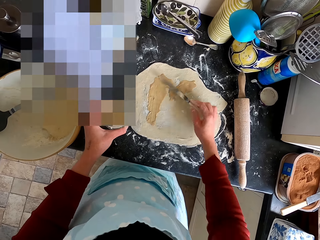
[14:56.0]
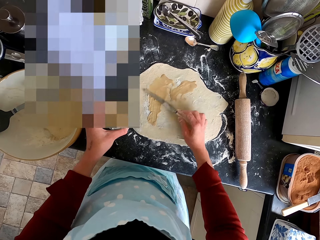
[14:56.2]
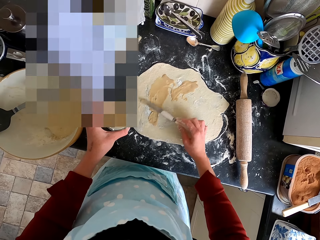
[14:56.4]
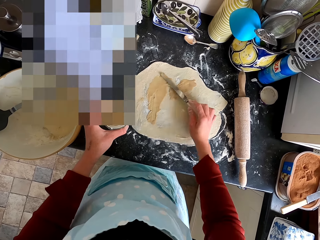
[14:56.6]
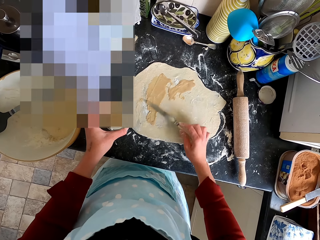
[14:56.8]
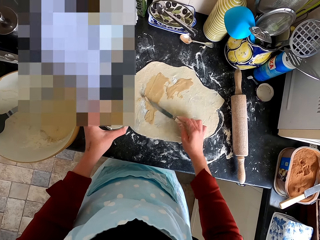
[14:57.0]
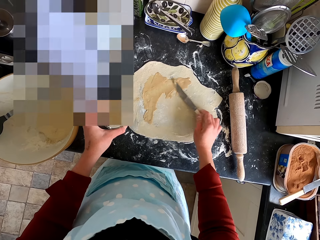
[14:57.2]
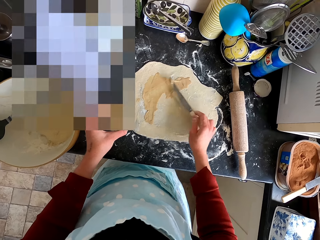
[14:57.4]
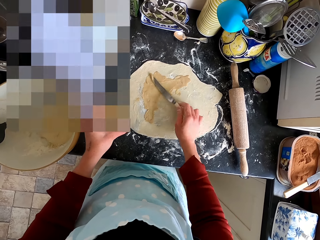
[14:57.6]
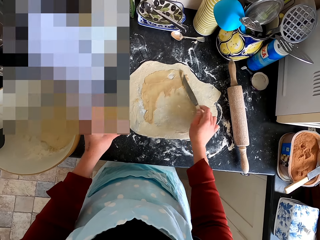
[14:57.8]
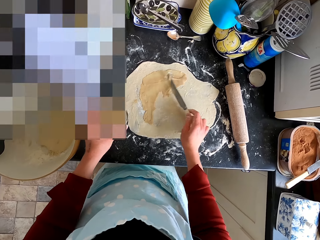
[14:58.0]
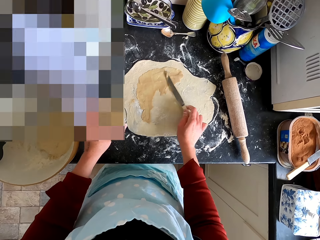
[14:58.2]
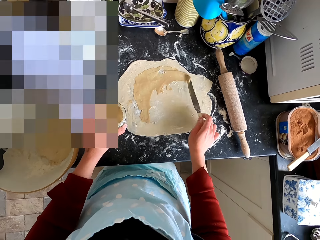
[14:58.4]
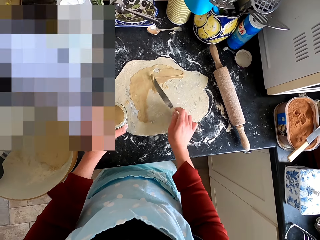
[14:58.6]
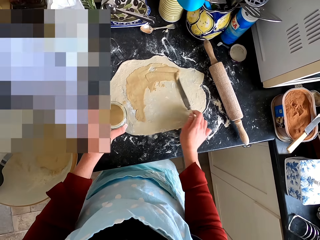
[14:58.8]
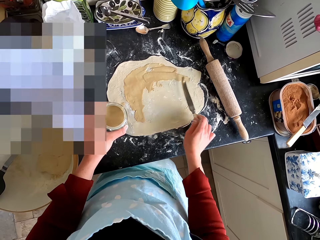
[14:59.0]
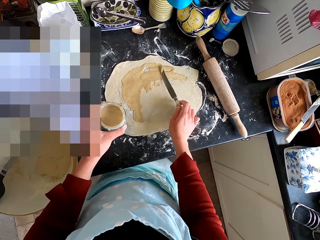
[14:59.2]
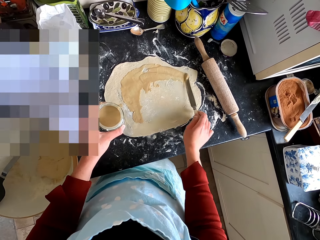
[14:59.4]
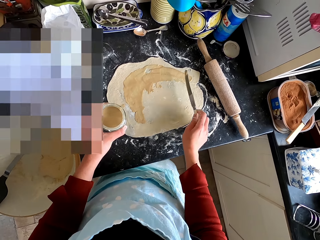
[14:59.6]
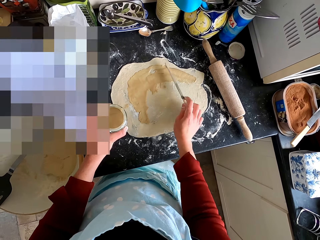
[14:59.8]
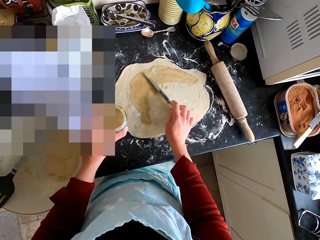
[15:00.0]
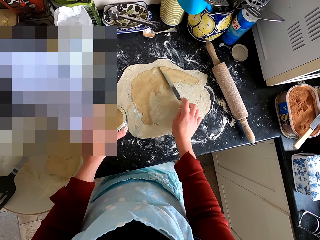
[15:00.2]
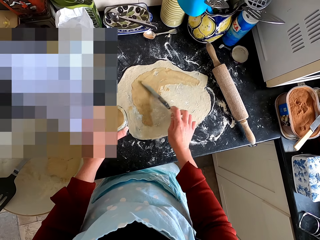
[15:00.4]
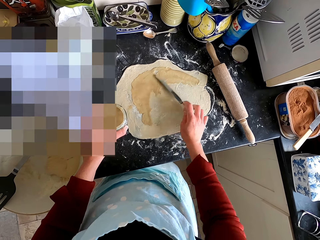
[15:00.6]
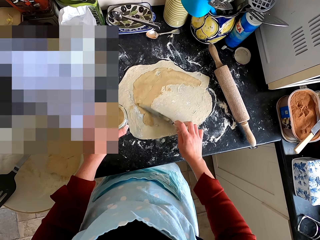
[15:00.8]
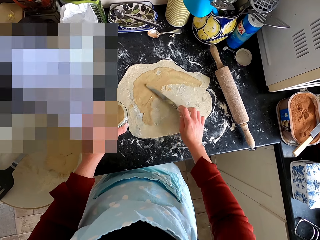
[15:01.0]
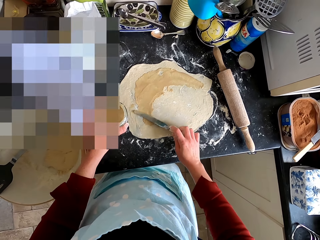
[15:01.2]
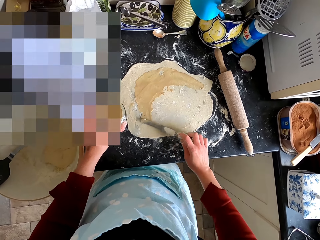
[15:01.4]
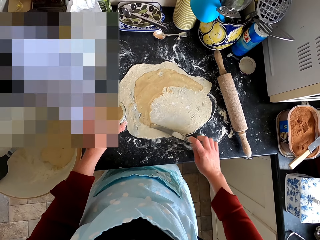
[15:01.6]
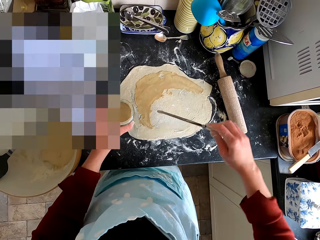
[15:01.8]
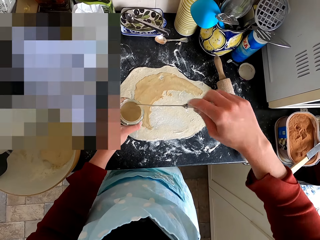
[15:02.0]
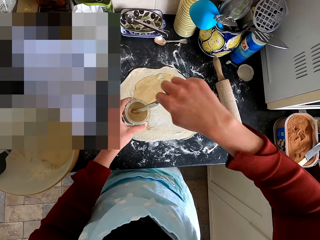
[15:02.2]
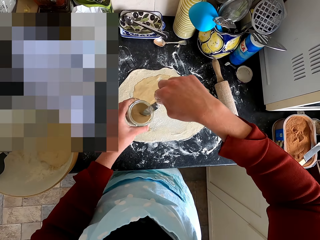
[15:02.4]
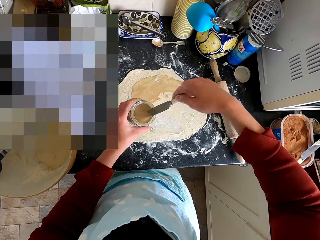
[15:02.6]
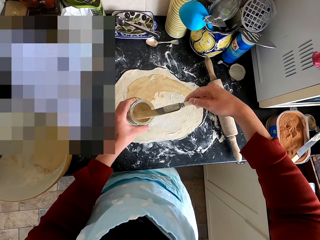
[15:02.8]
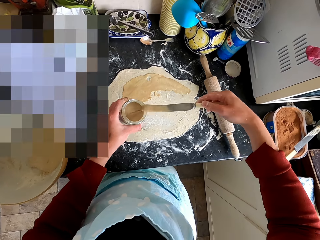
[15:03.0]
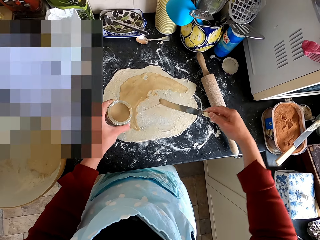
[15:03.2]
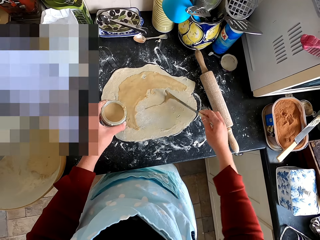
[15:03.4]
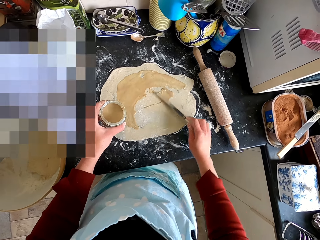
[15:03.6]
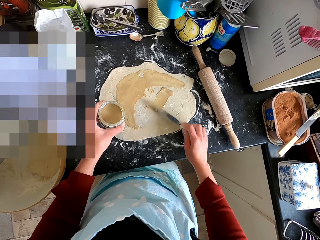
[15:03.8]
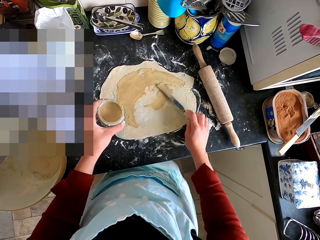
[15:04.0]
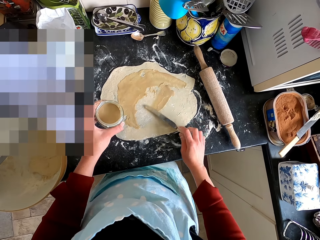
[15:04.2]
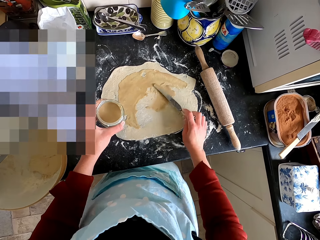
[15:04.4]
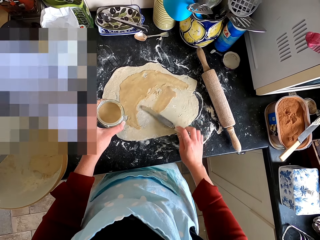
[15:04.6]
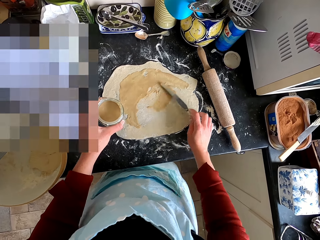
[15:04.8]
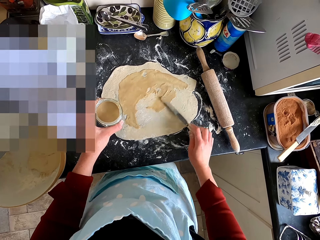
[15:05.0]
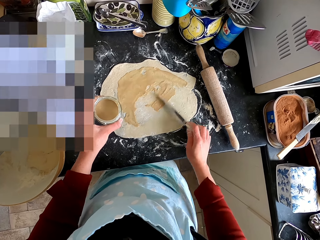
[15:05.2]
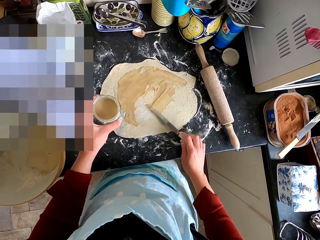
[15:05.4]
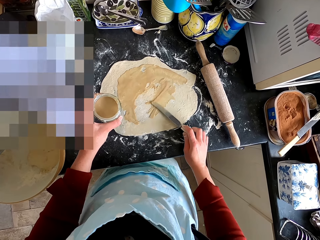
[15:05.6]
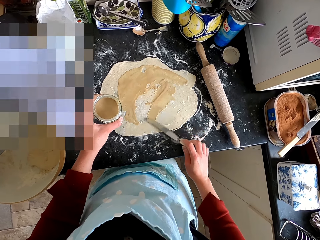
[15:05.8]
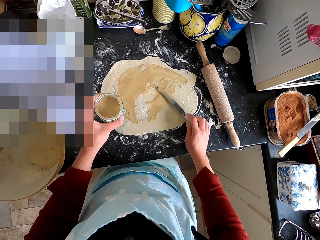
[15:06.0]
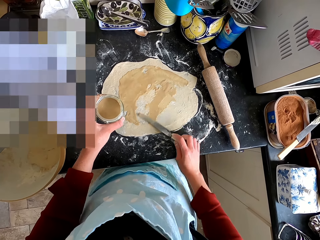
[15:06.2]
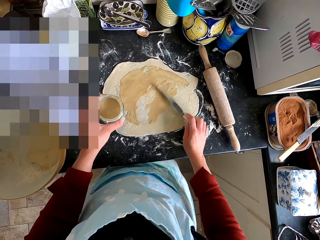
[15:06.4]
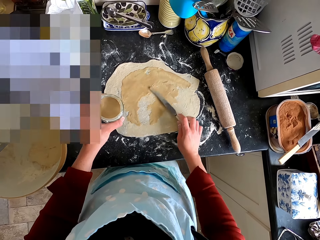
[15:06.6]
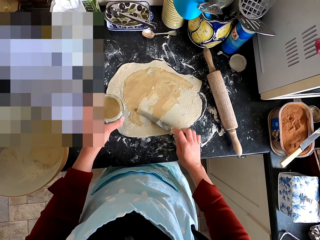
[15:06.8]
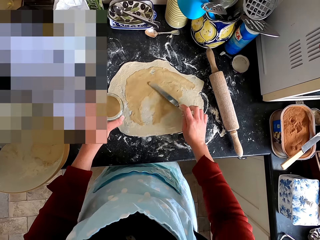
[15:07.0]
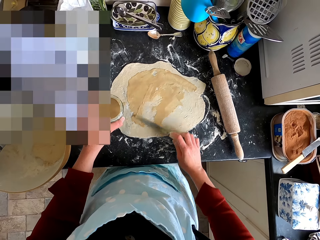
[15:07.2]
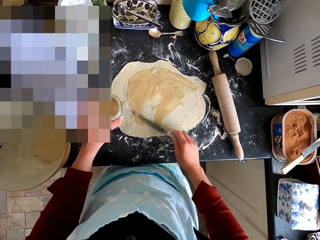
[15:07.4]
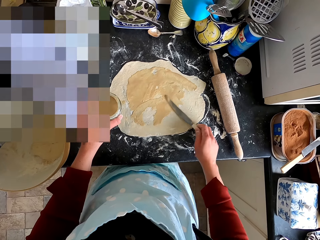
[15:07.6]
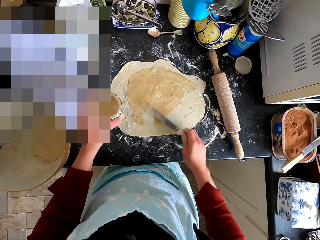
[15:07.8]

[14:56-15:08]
The camera wearer scoops the paste with the knife. They spread the paste on the dough with the knife.

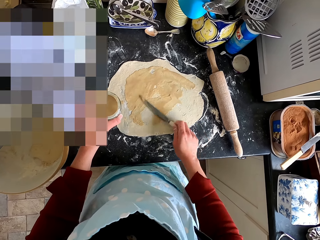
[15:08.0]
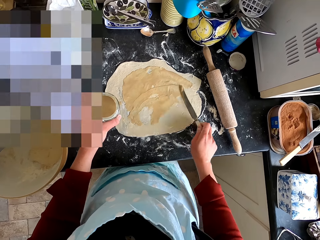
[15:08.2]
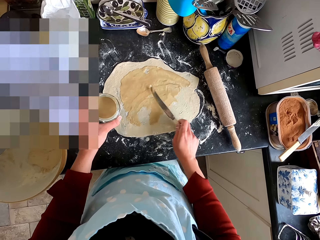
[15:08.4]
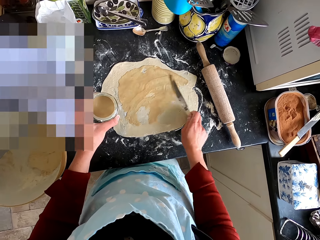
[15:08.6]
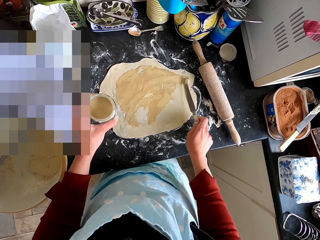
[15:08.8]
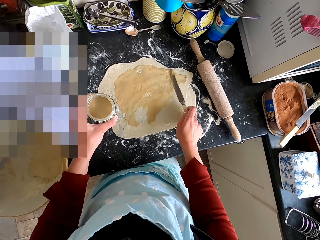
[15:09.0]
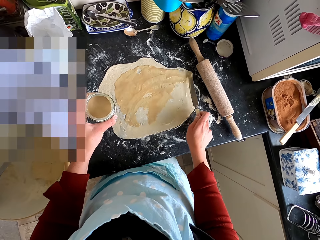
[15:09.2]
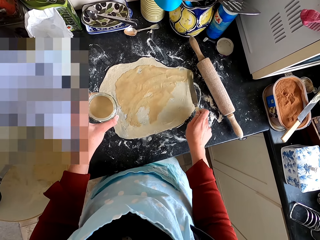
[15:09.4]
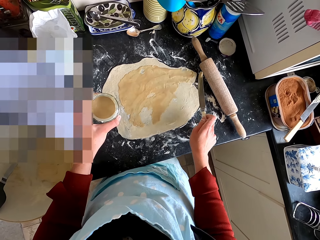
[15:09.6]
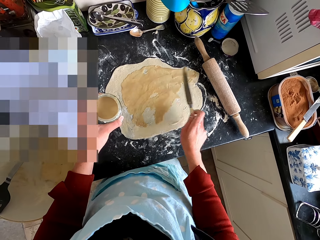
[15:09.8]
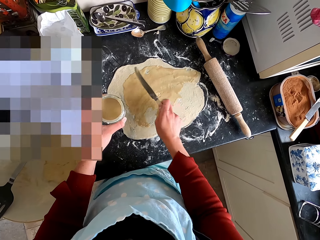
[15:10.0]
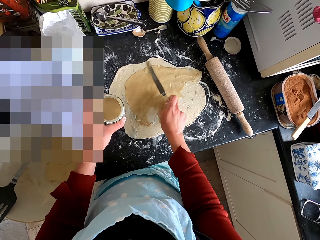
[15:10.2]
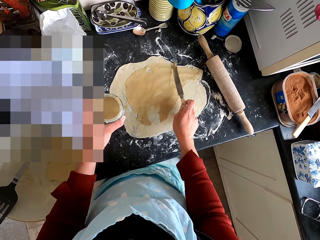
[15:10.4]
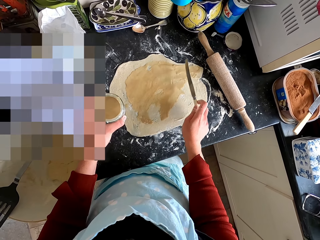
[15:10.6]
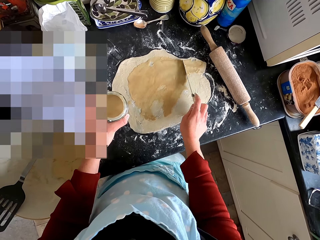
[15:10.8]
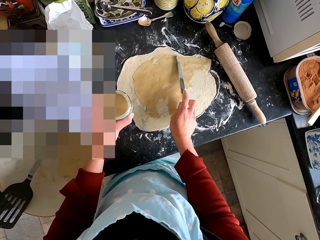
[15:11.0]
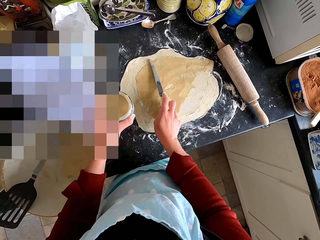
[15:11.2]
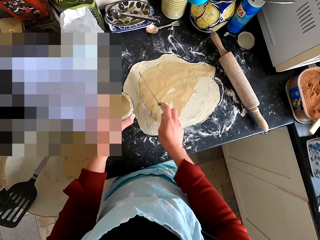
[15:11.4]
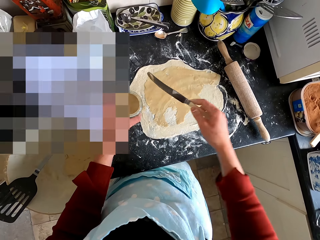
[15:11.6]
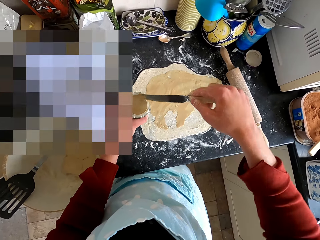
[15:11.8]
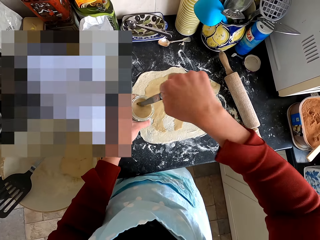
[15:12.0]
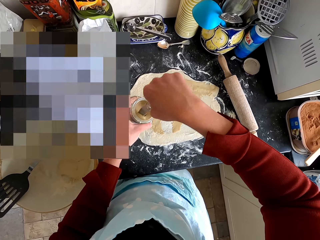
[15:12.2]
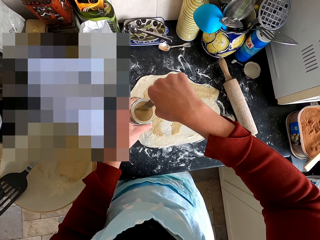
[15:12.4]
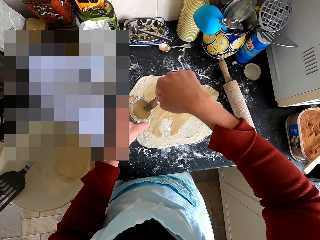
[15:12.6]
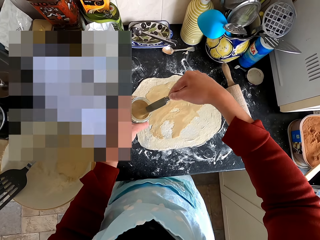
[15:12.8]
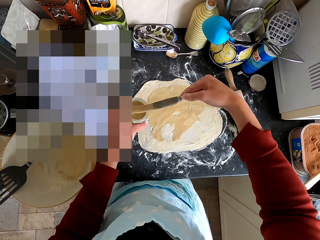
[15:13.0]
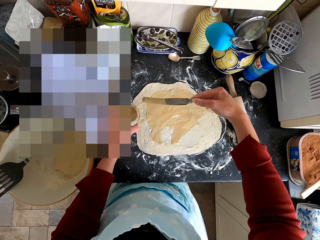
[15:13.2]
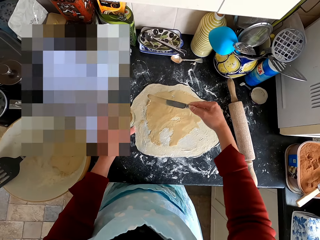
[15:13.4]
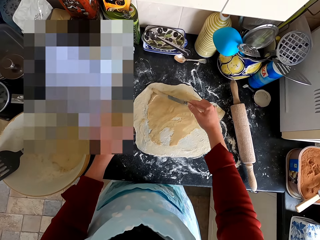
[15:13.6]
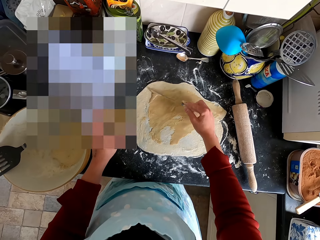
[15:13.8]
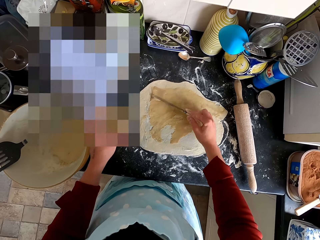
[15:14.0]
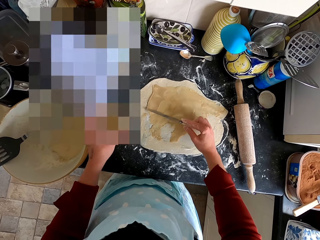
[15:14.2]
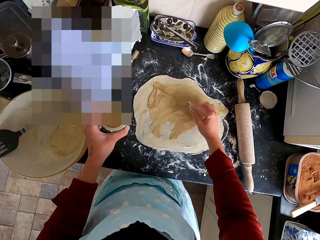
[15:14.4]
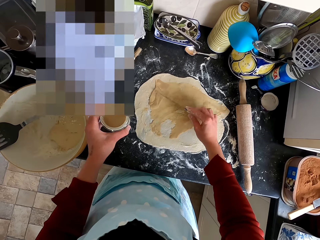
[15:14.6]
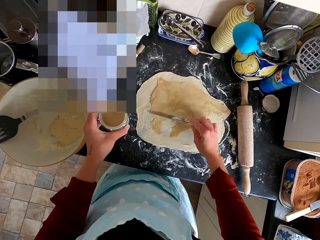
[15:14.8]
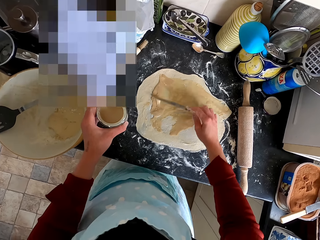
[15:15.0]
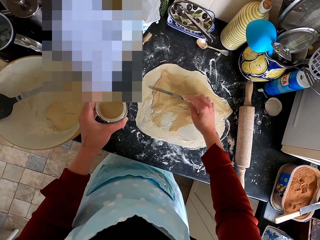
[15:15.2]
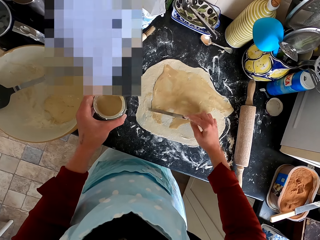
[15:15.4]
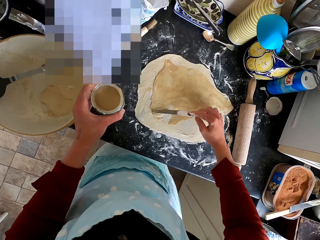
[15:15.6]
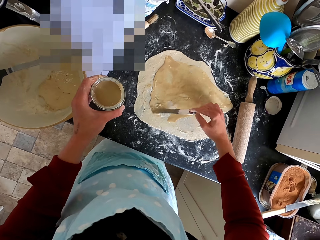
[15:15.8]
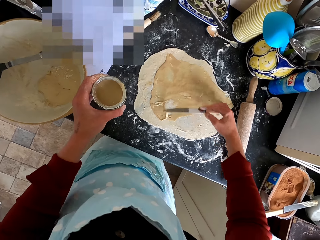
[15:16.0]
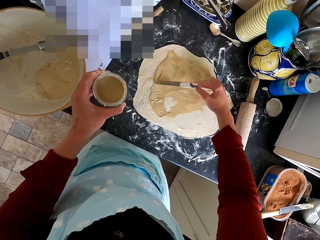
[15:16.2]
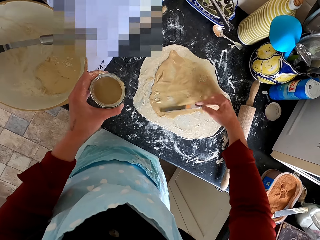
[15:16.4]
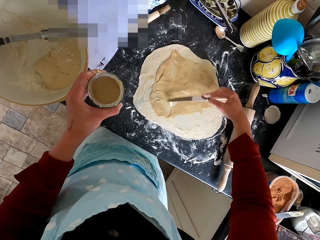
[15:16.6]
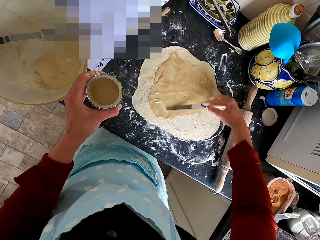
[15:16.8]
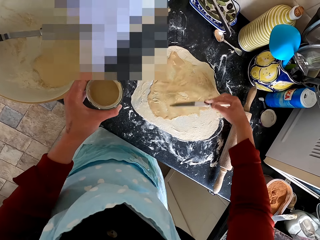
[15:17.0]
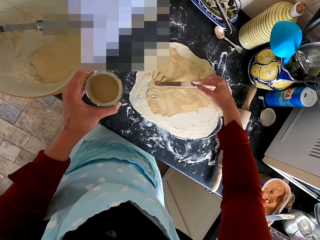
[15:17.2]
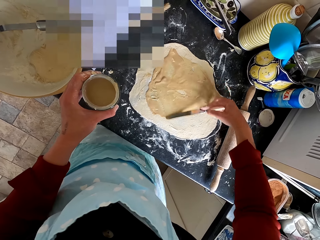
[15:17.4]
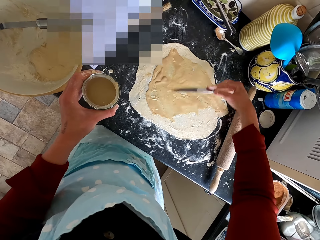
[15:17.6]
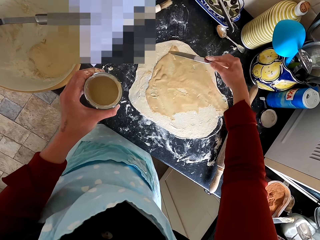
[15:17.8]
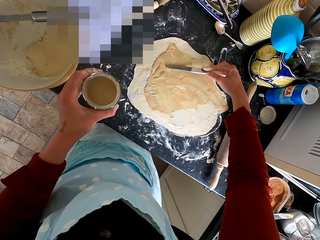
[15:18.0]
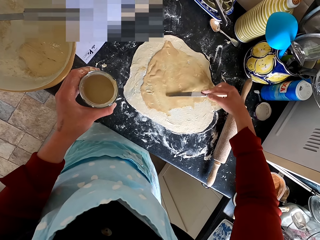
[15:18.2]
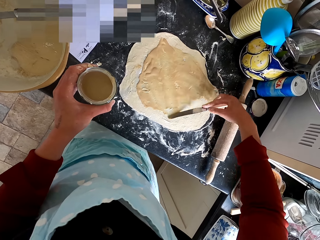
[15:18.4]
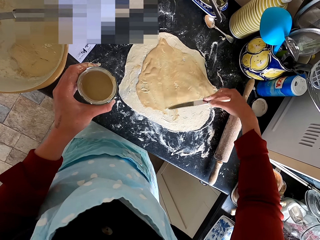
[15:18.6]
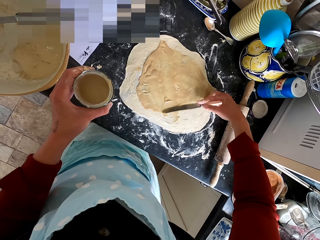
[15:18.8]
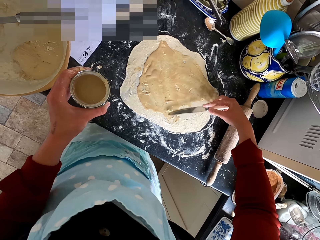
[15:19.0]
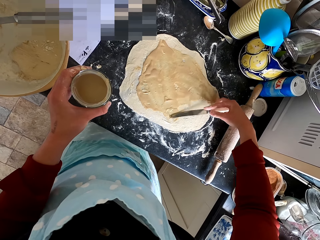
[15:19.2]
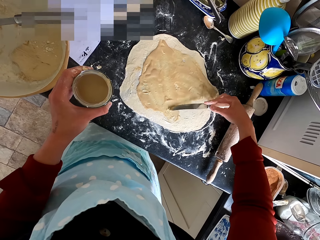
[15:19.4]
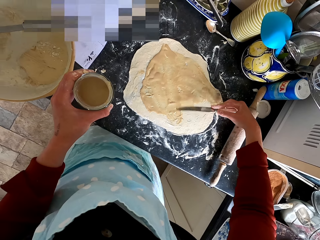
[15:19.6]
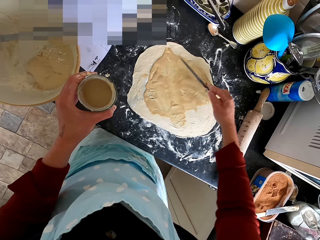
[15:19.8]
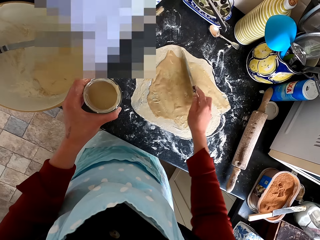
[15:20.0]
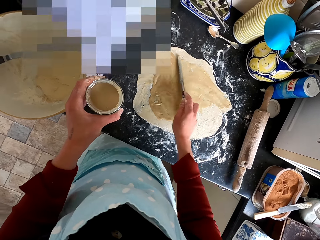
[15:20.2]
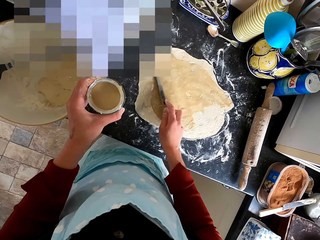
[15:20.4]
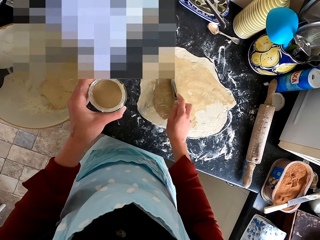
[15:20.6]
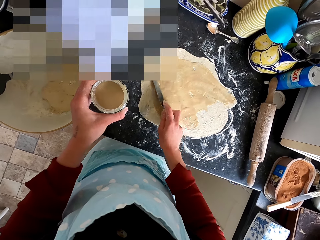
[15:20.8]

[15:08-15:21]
The camera wearer scoops the paste with the knife. They spread the paste on the dough with the knife.
